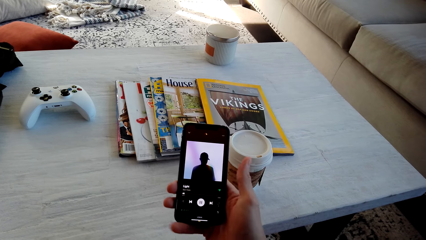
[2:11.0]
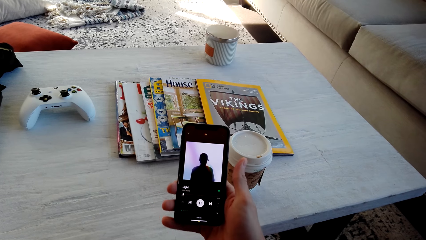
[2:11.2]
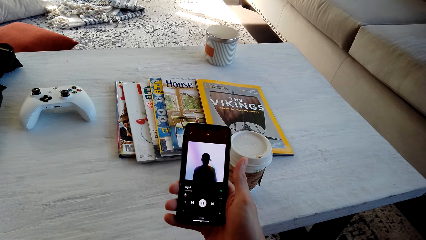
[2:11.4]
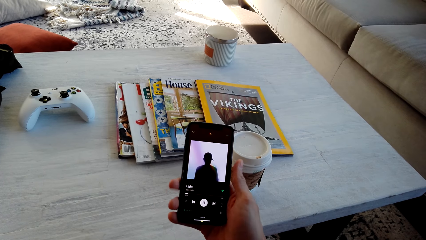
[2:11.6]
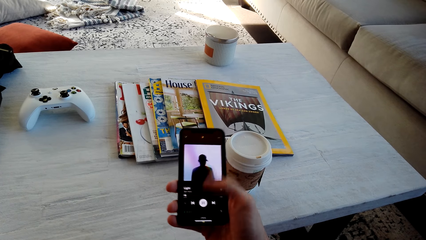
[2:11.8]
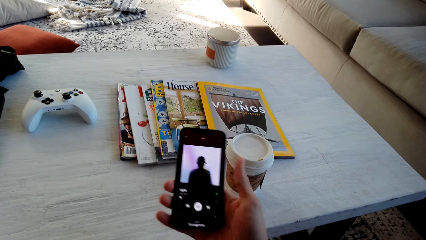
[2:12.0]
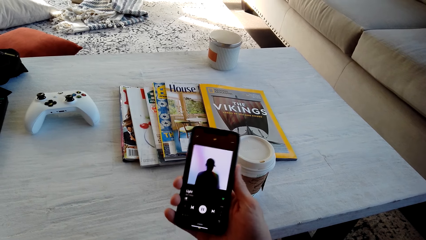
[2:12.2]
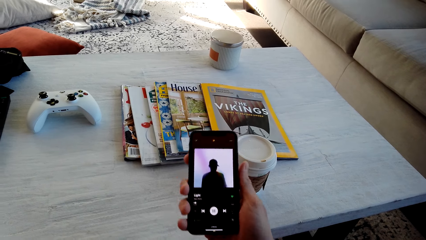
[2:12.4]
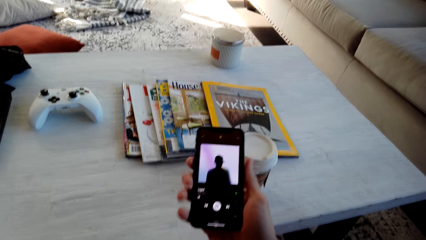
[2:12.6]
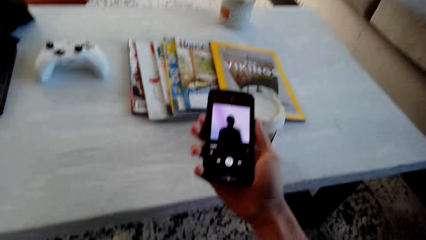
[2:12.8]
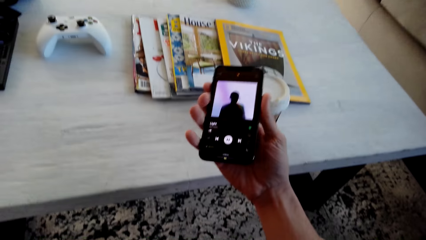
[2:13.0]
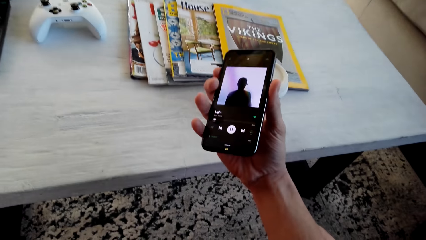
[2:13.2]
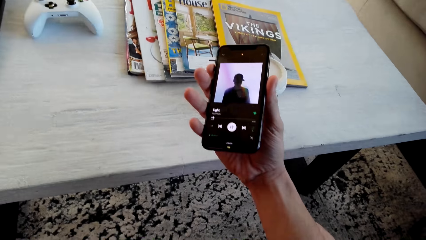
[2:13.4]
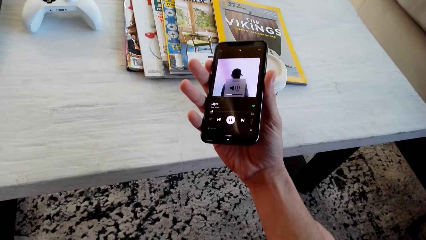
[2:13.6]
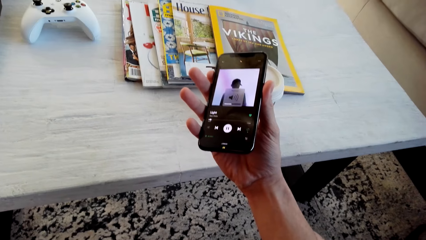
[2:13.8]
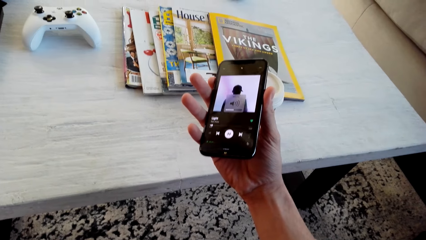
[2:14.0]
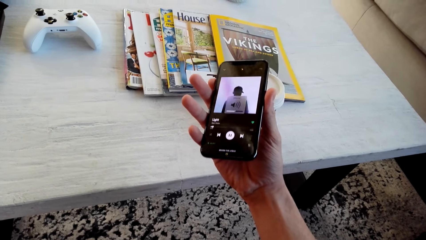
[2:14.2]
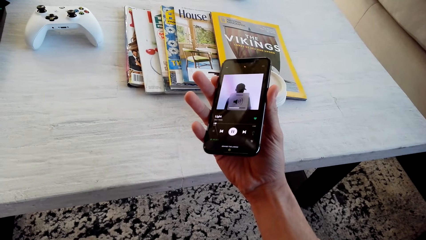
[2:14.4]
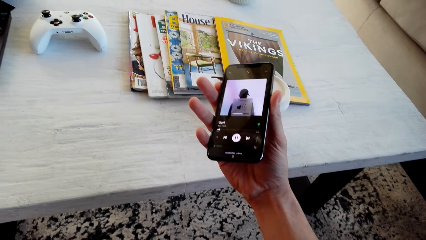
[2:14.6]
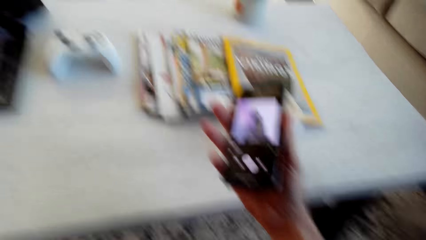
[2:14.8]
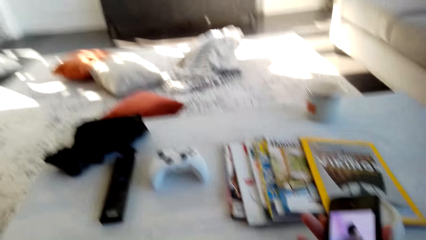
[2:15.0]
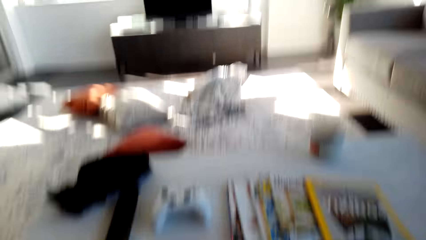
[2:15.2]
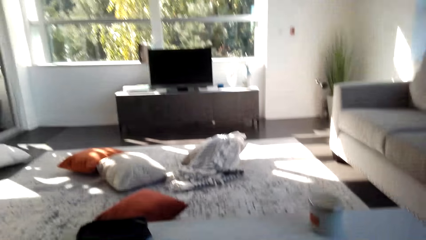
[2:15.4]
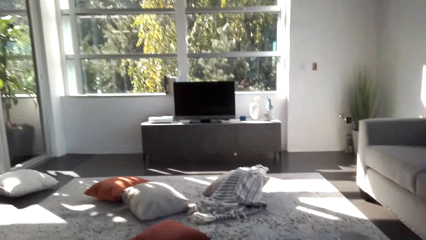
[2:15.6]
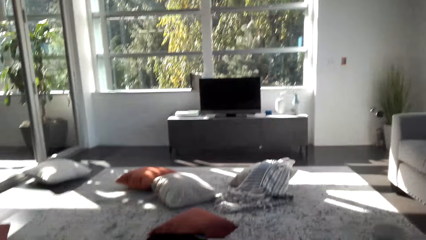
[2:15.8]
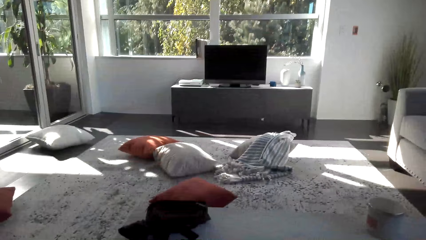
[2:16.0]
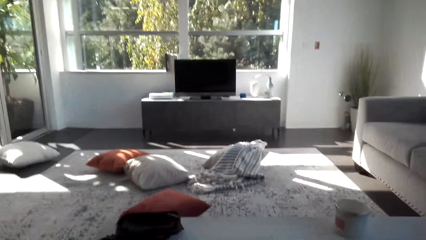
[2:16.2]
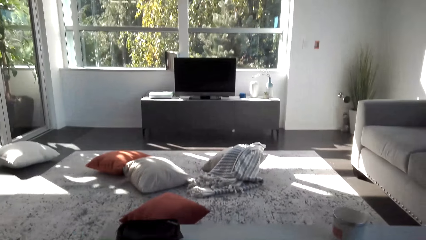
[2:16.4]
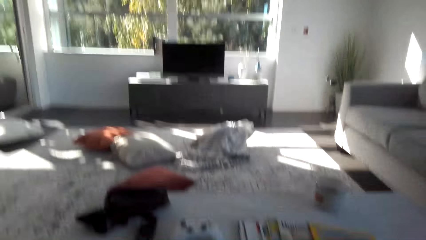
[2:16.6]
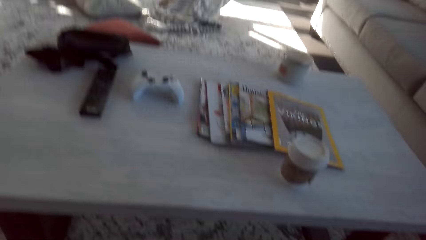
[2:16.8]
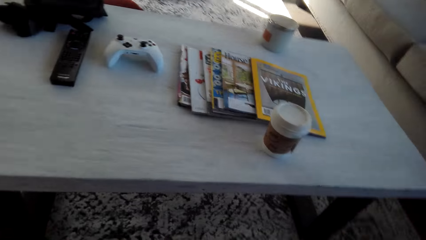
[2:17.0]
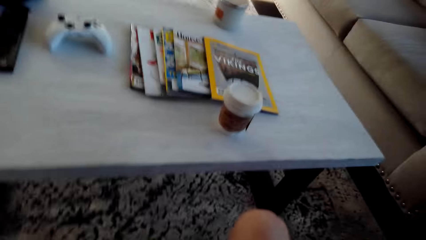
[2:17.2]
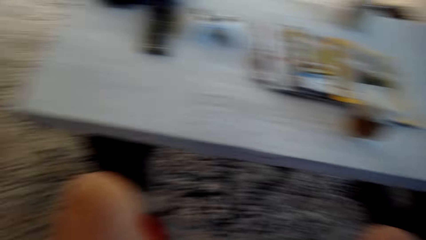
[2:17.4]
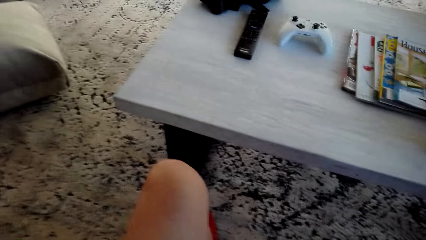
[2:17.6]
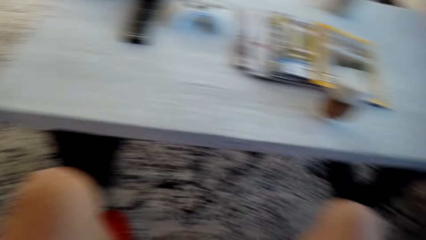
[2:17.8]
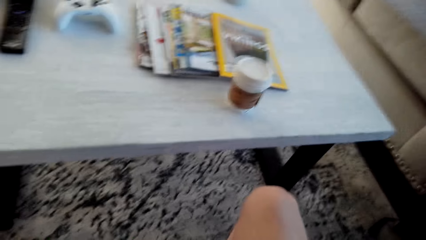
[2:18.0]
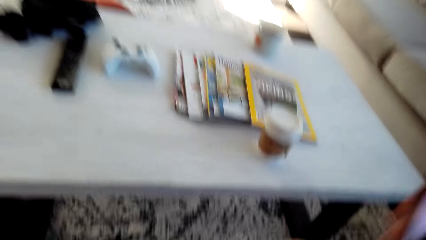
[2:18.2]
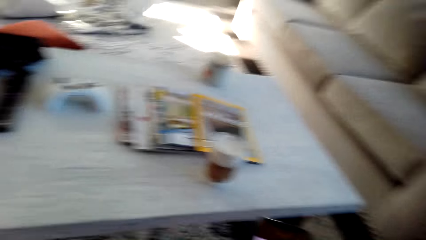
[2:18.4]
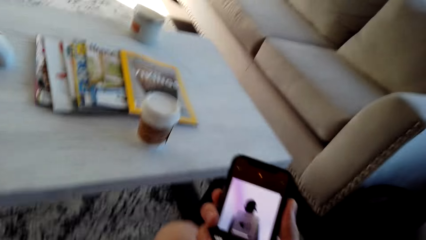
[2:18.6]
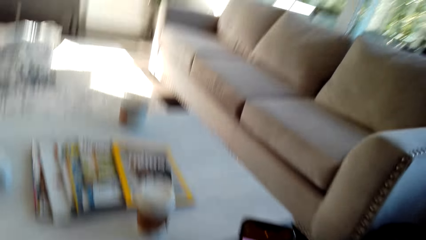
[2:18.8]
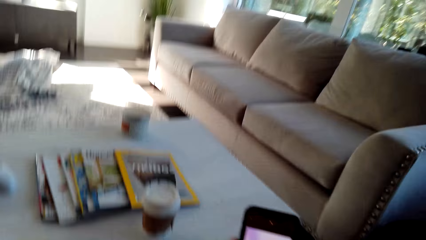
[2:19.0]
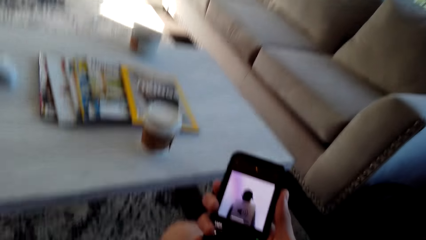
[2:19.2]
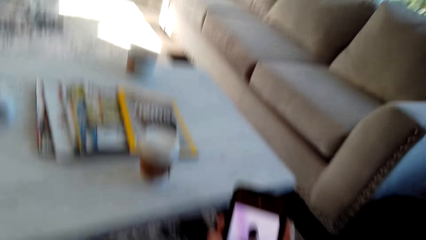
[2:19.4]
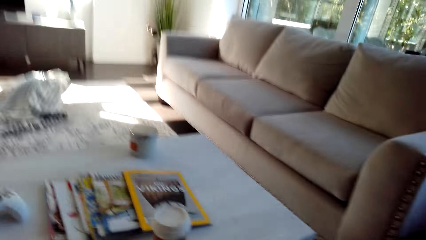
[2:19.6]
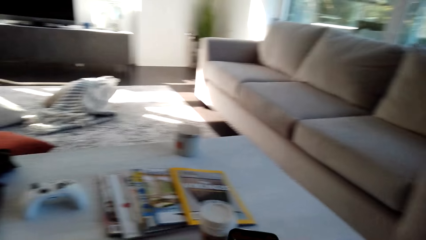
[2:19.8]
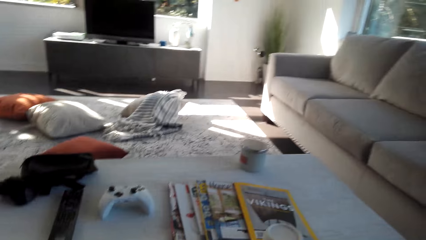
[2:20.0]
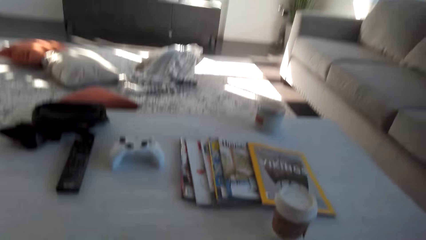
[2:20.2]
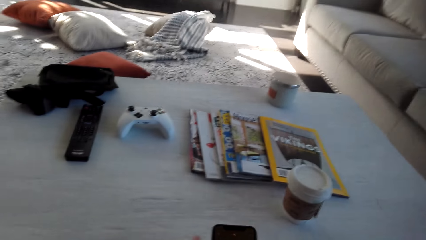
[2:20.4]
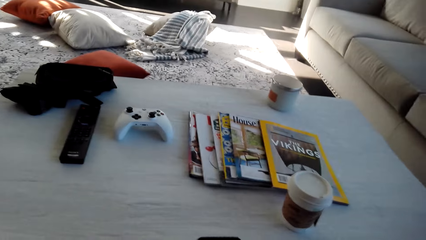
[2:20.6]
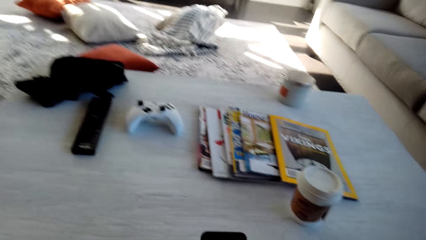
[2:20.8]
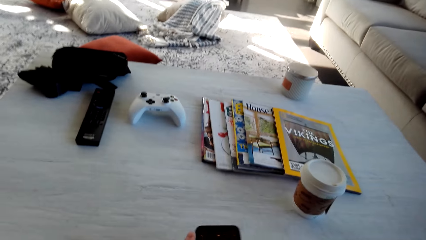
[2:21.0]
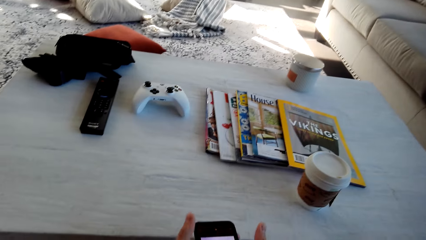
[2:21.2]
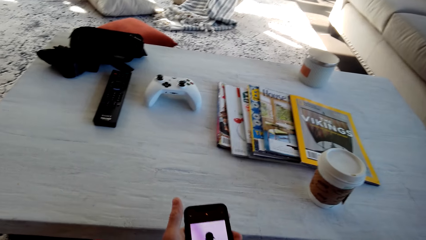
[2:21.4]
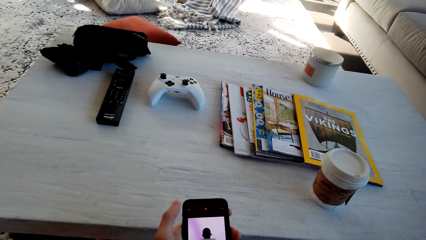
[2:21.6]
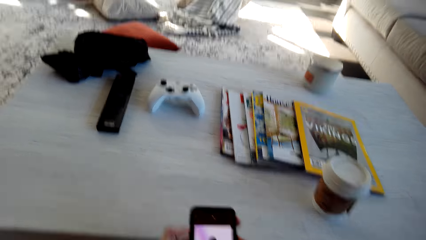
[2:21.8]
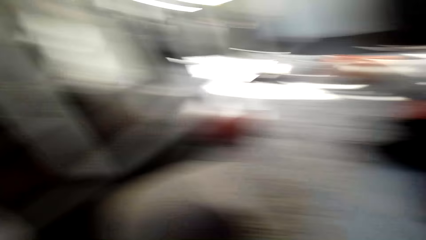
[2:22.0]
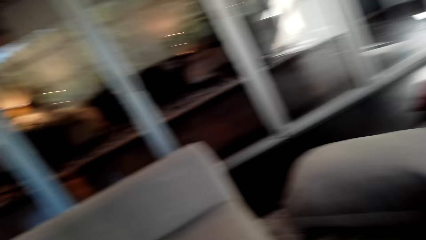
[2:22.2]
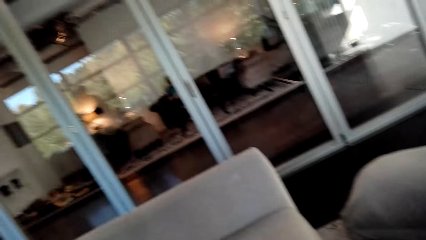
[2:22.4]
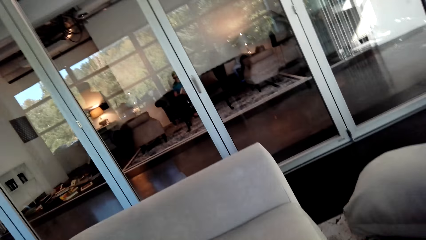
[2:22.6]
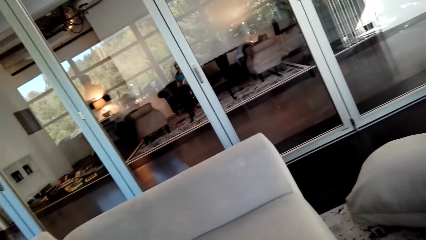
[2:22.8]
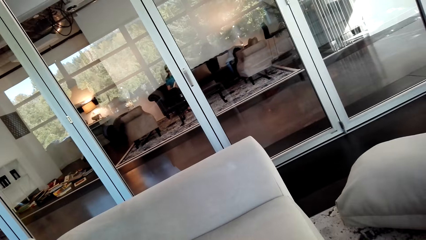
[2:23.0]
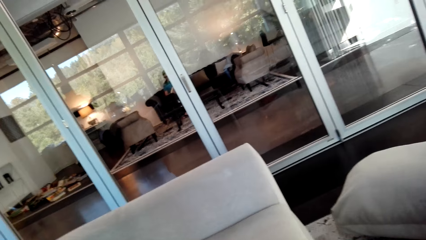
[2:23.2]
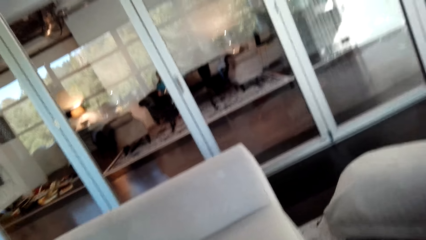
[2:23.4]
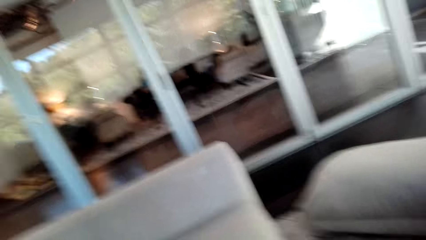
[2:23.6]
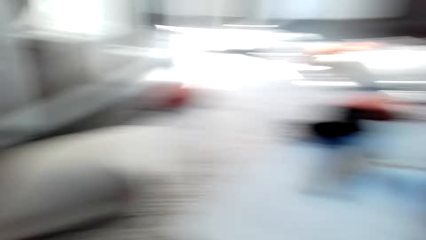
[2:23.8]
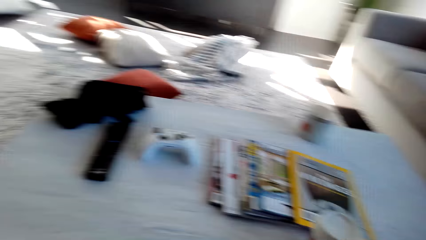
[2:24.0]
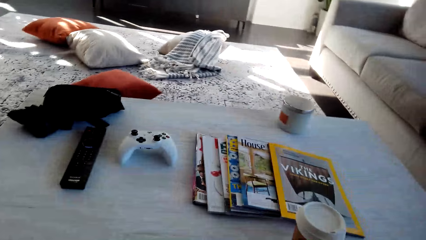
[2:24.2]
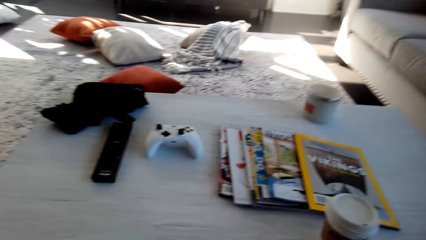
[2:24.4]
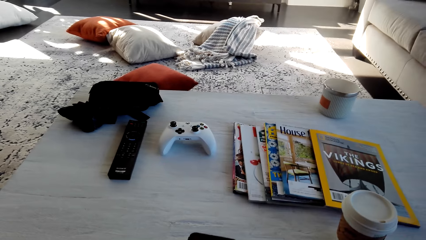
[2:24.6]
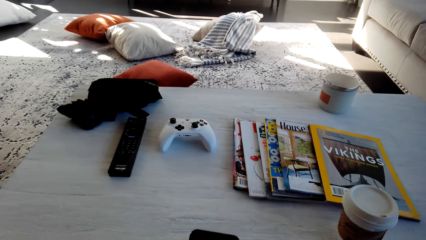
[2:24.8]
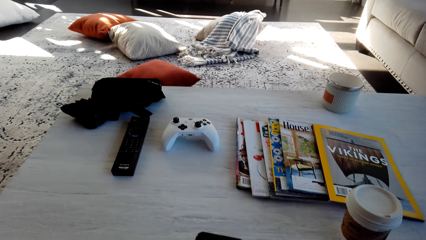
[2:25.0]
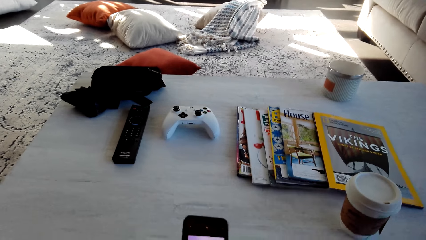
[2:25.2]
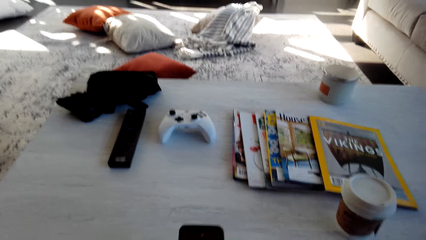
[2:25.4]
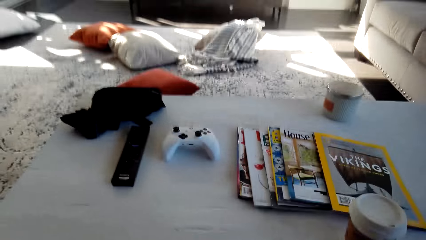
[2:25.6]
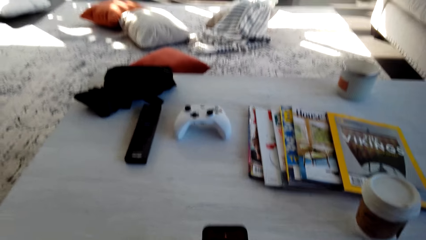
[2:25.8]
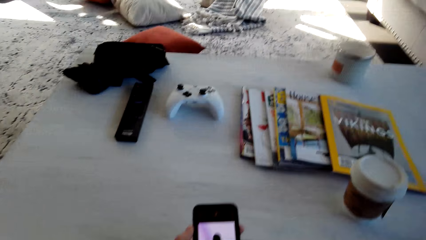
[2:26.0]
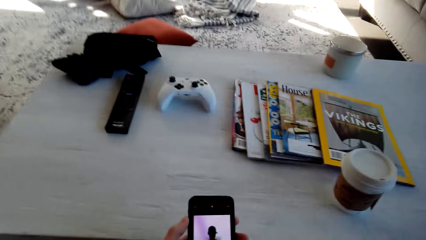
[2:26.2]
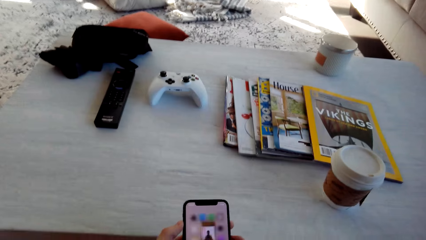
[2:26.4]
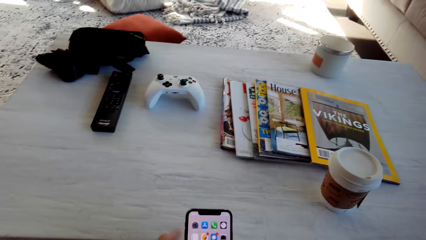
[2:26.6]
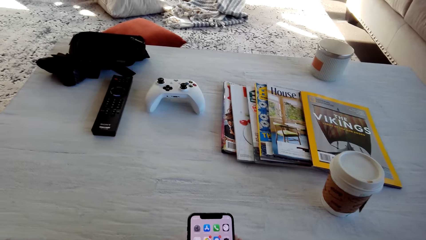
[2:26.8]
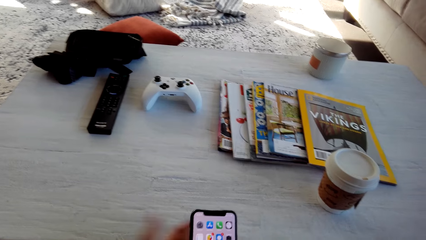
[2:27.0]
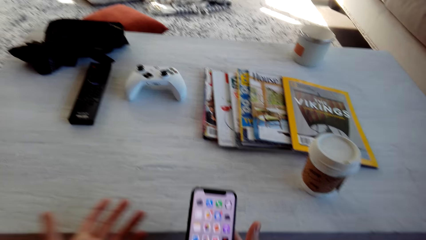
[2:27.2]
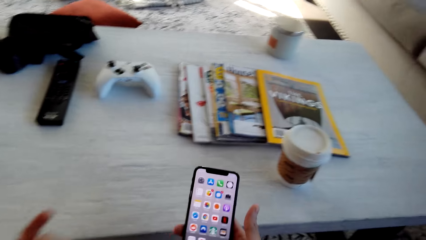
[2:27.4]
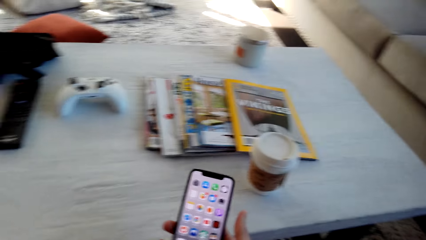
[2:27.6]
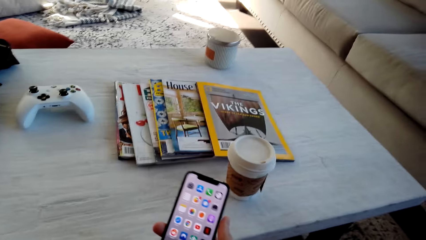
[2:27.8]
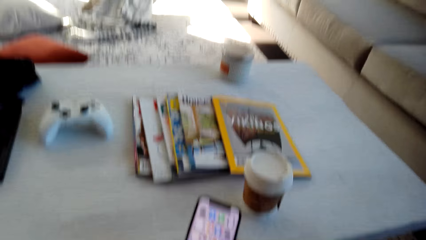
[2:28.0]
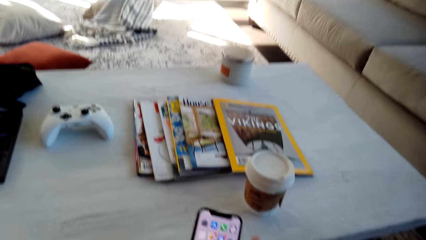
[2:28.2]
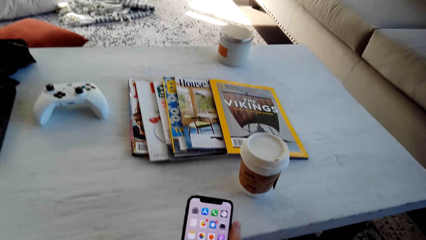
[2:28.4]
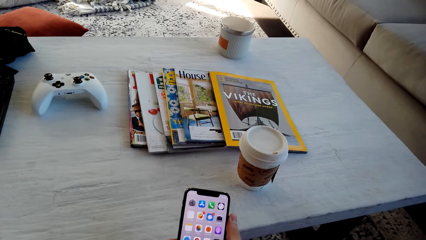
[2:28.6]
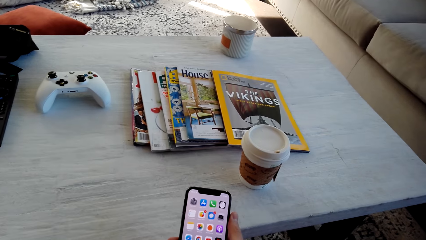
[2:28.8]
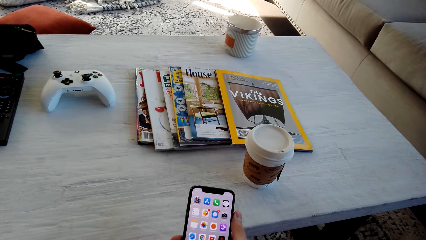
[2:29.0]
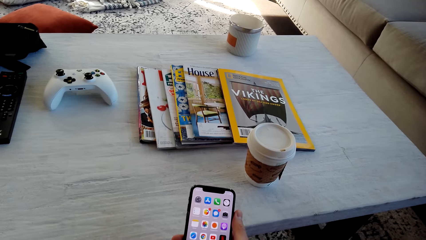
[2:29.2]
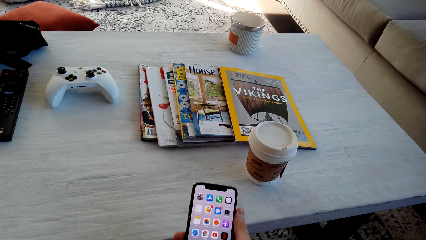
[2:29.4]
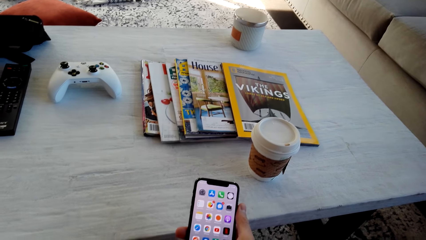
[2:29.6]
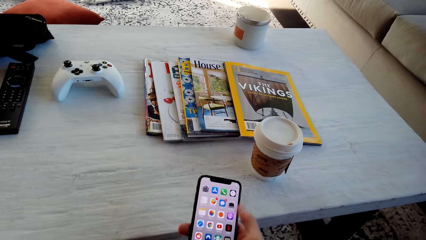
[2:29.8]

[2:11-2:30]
The camera wearer looks around the house. They operate a phone. They look around the room. They operate the phone.
